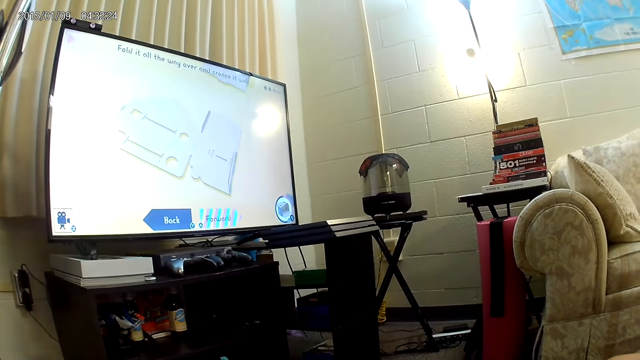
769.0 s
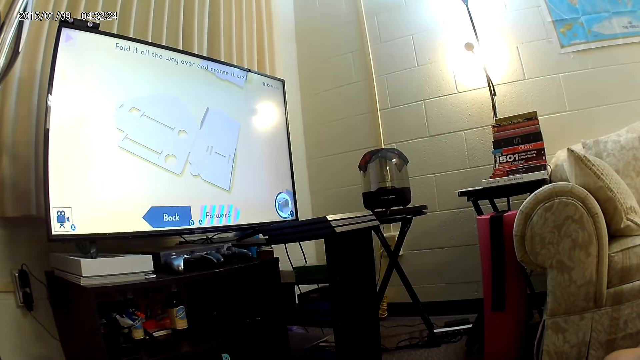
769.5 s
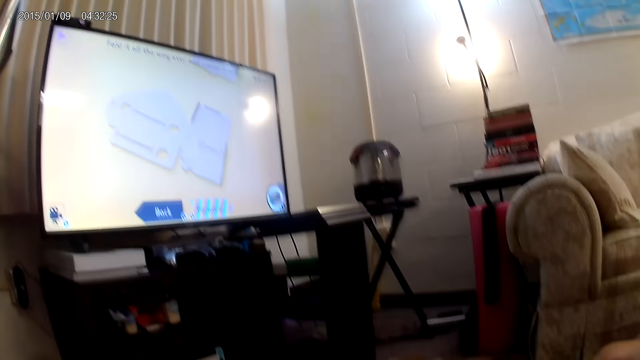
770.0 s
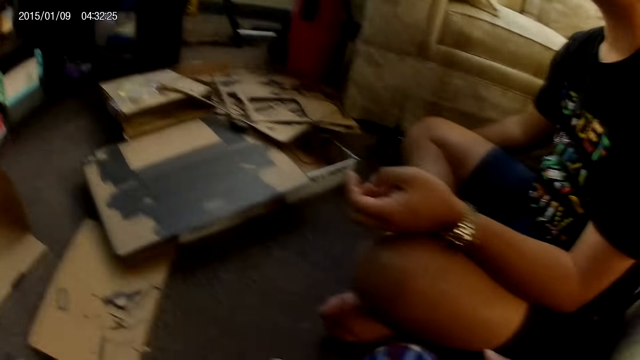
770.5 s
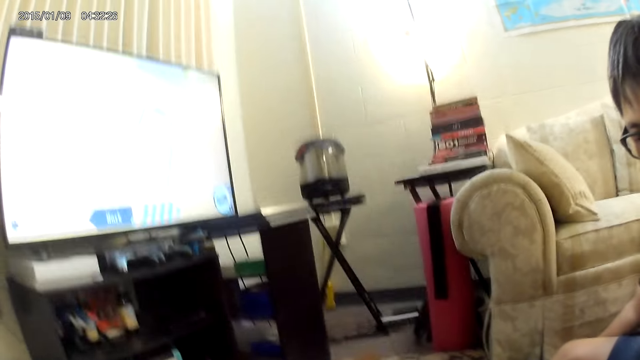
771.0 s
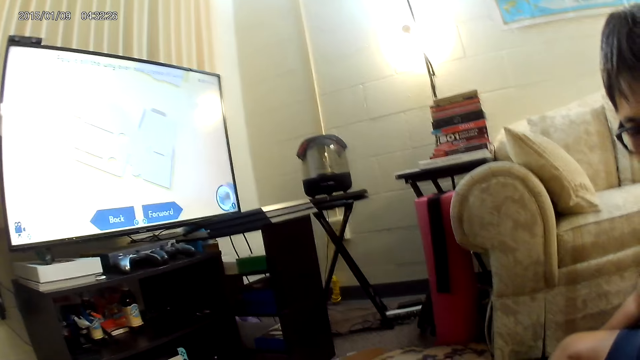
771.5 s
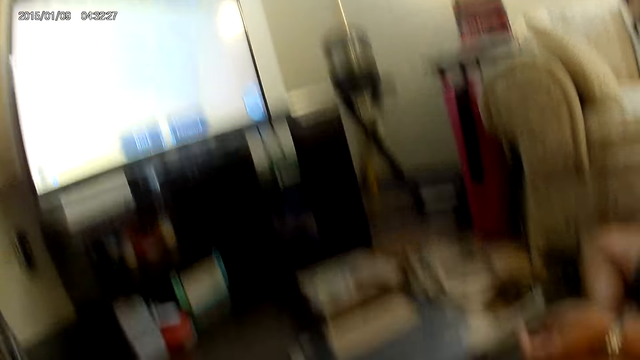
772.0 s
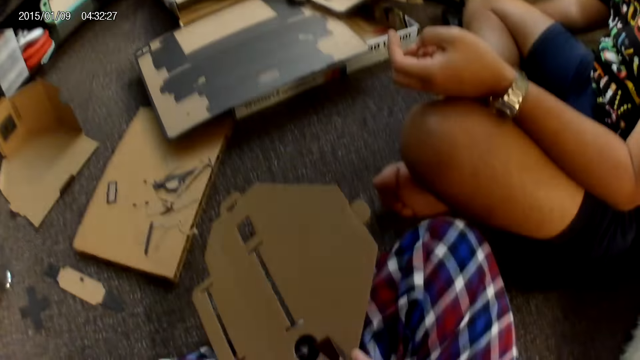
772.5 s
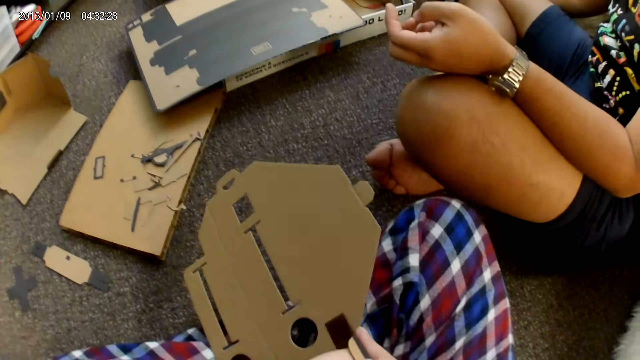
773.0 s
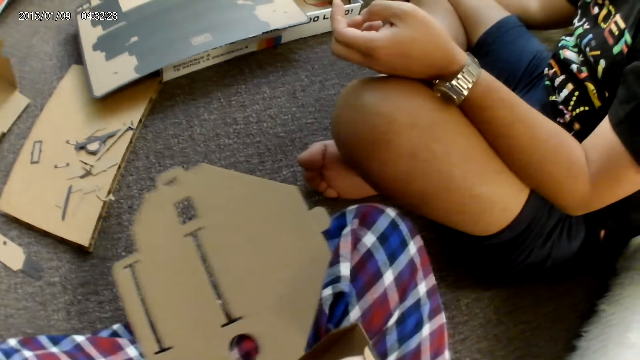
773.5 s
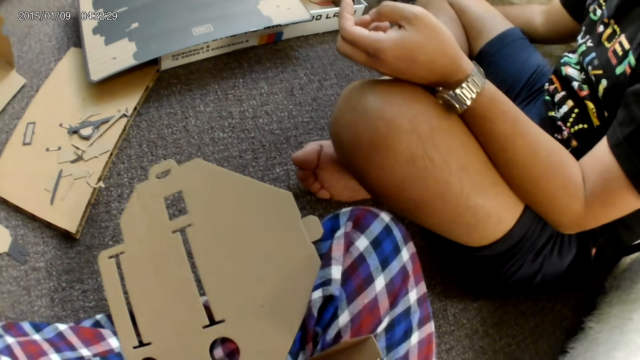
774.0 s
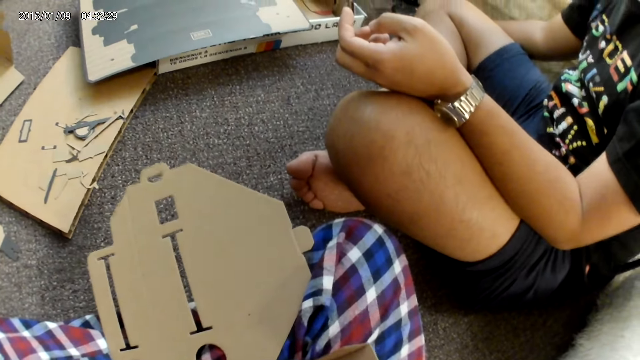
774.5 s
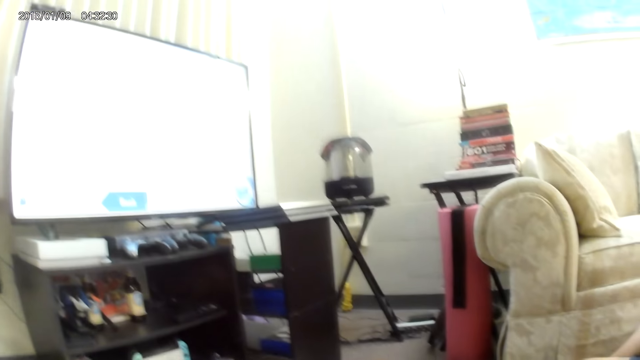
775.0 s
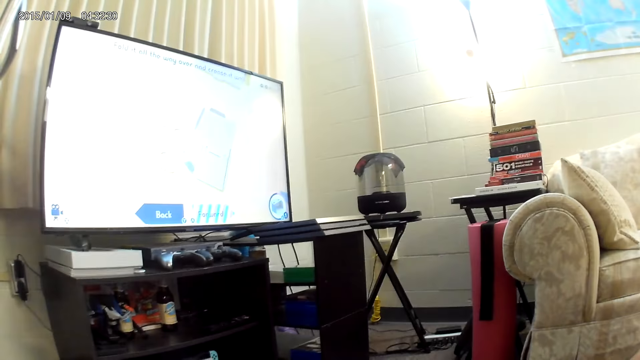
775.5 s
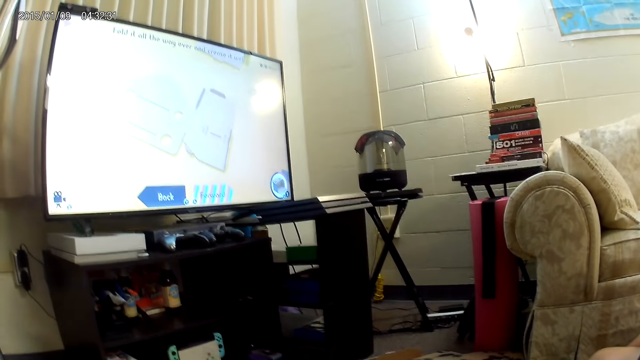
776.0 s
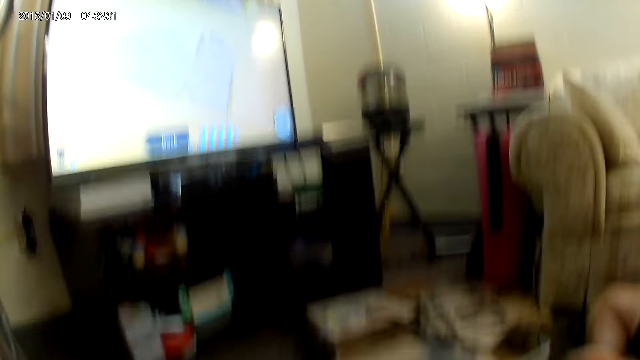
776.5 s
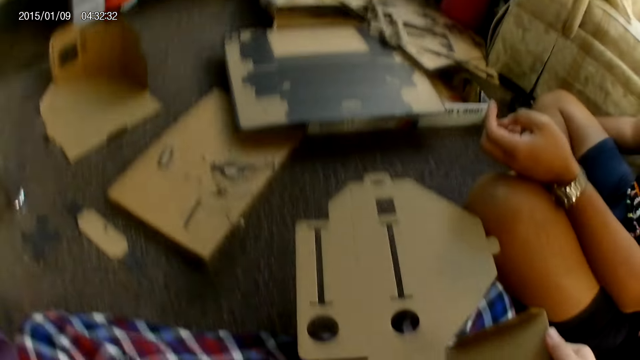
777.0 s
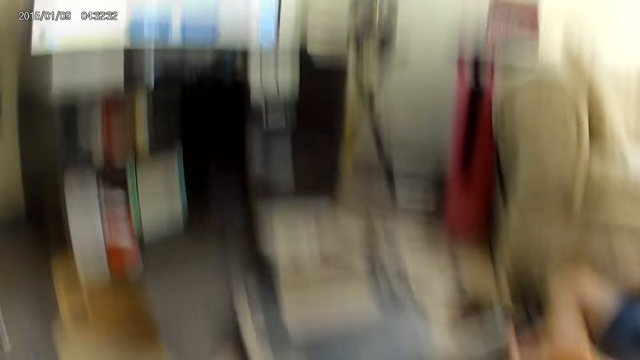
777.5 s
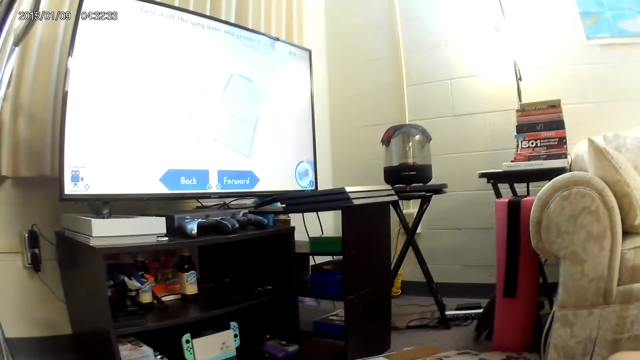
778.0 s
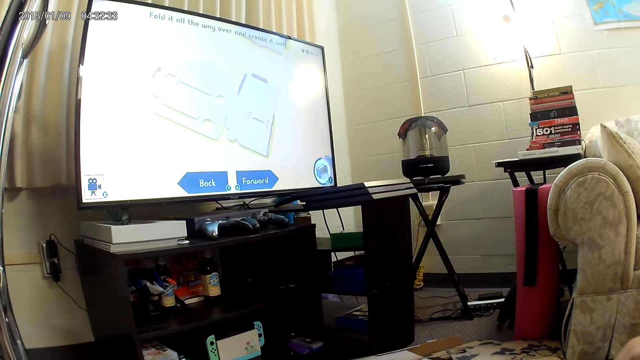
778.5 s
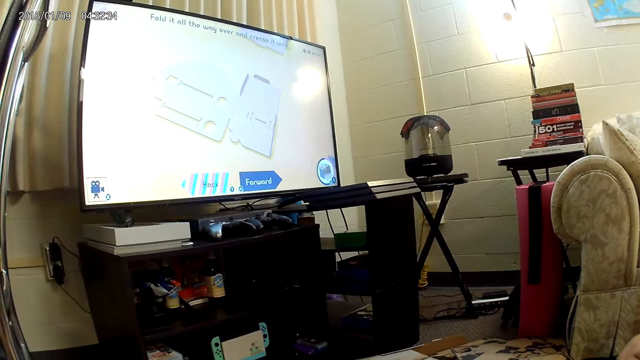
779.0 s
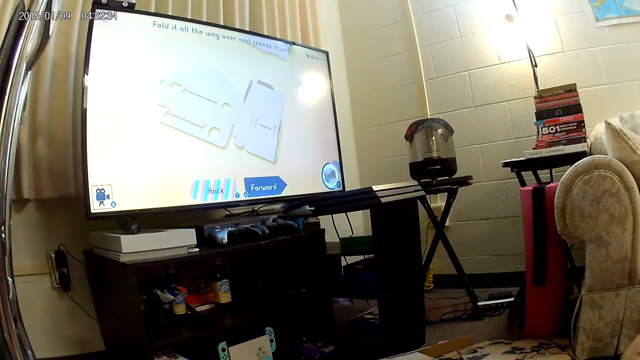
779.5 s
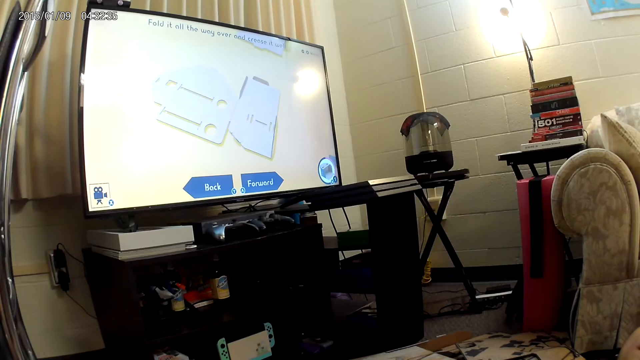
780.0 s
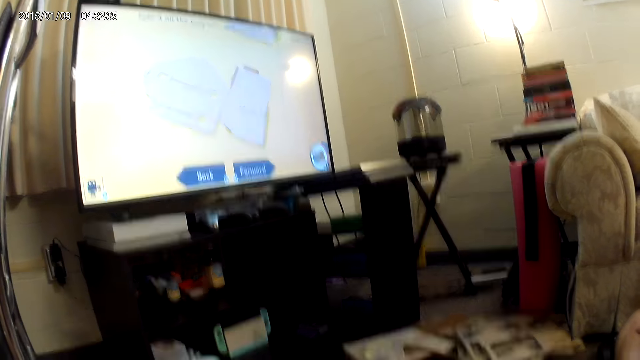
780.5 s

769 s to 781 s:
The camera wearer unfolds a part of the cardboard piece with her right hand.

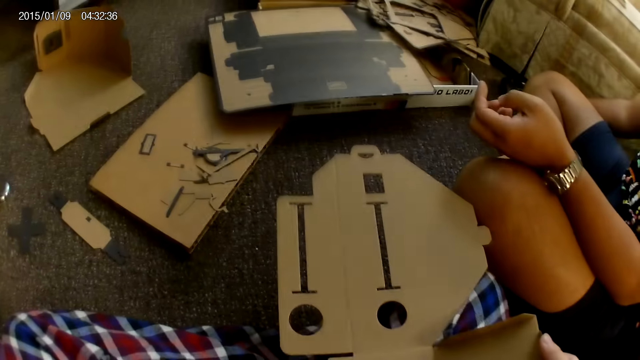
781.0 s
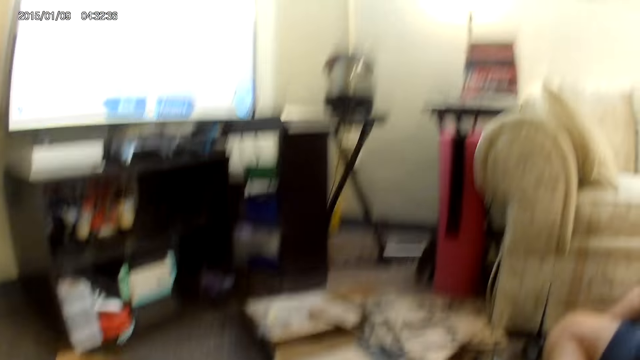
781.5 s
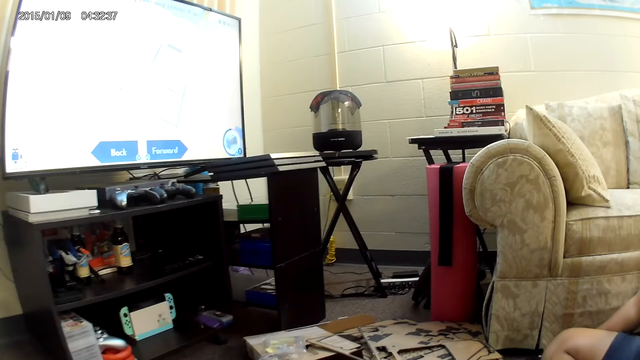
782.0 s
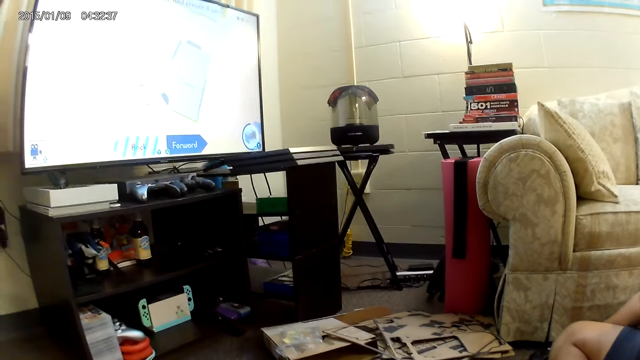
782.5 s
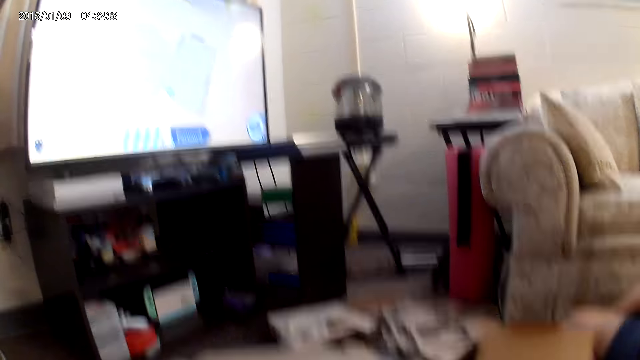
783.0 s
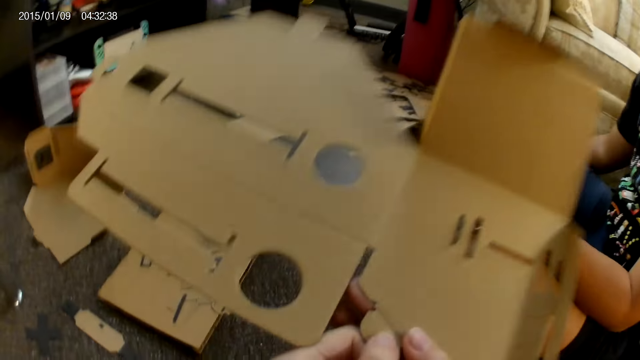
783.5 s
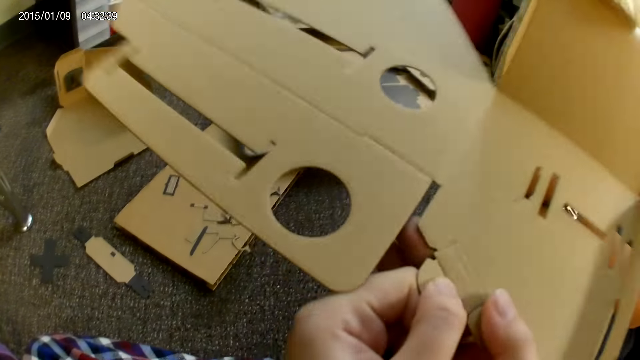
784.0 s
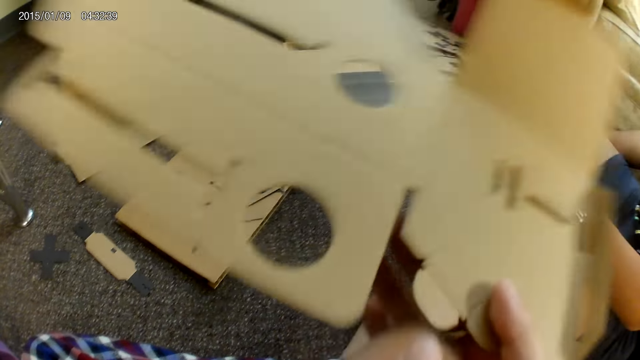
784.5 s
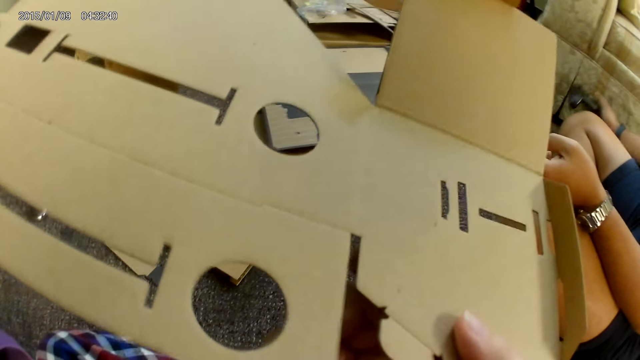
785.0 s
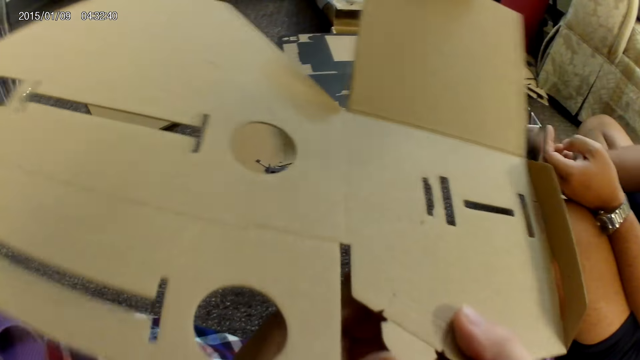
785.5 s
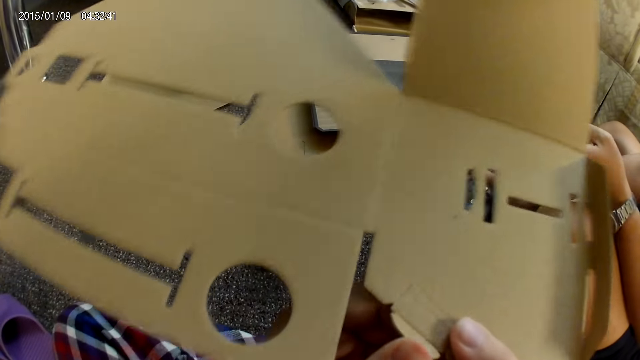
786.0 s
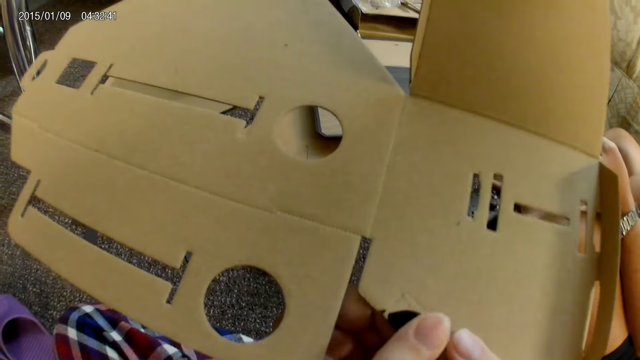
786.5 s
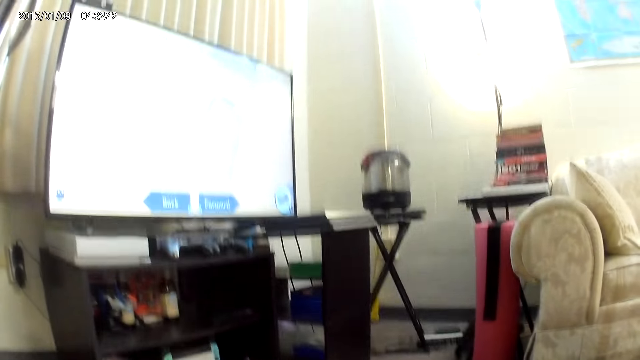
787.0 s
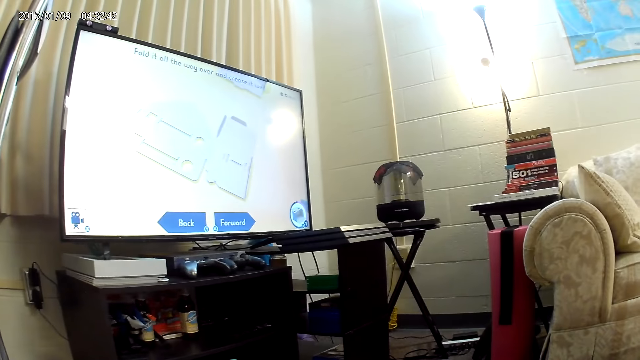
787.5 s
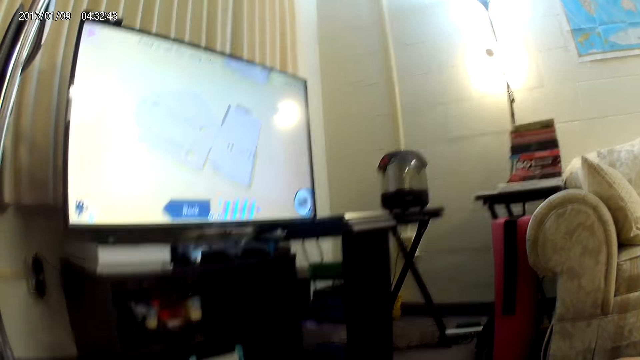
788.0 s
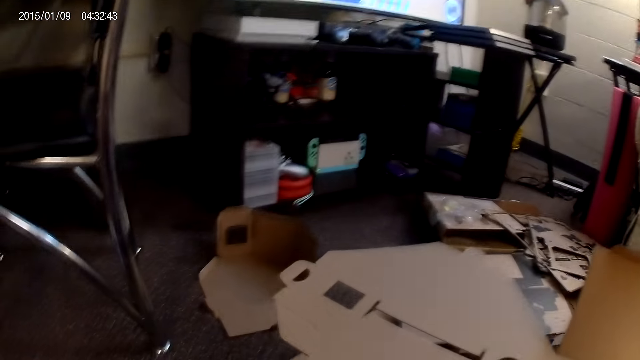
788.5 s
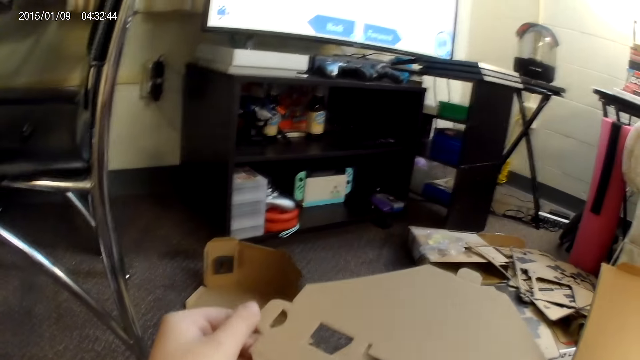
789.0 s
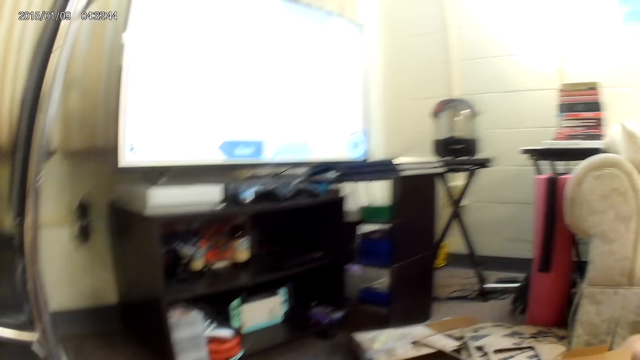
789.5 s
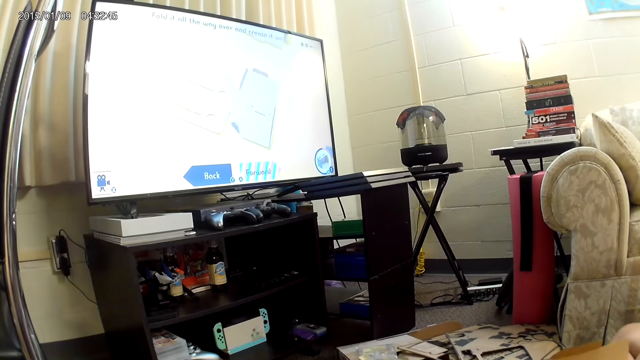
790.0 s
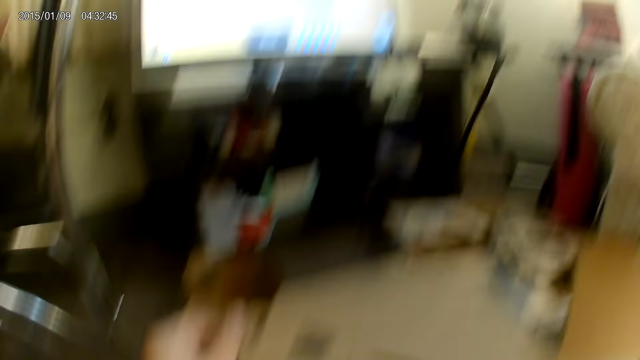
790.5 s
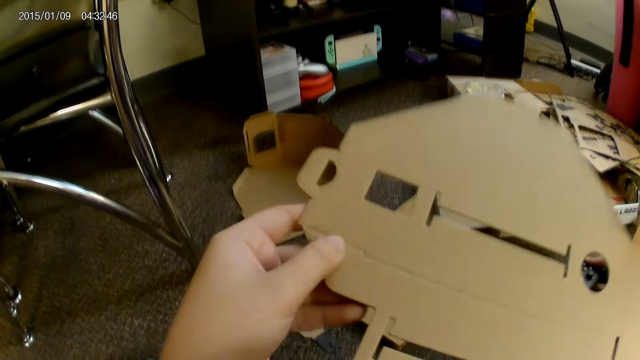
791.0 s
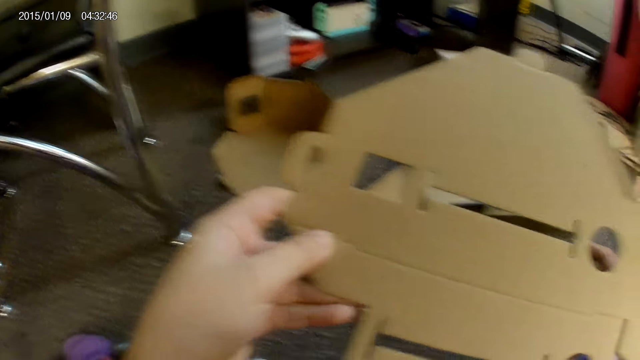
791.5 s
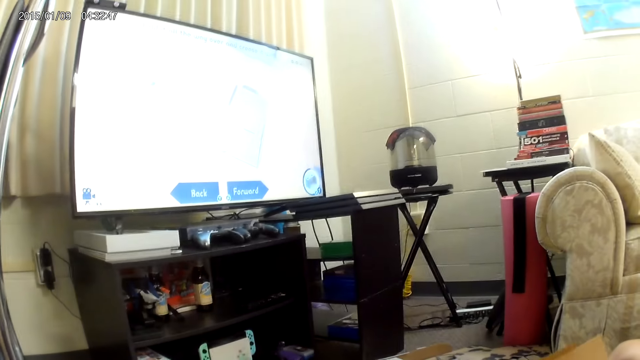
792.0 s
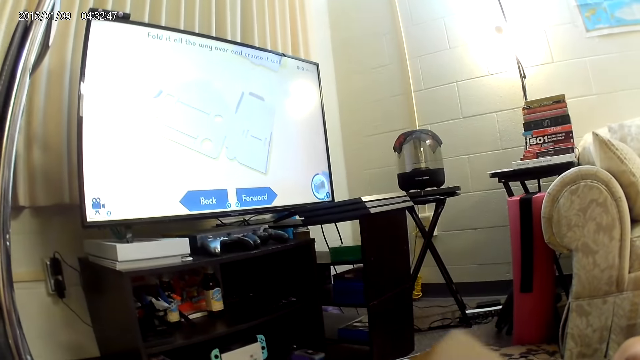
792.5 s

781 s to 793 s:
The camera wearer fixes another part of the cardboard piece with both hands. The man moves a game controller with his right hand. The camera wearer folds another part of the cardboard piece with both hands. She fixes another part of the cardboard piece with her left hand. She holds the cardboard piece with both hands.
